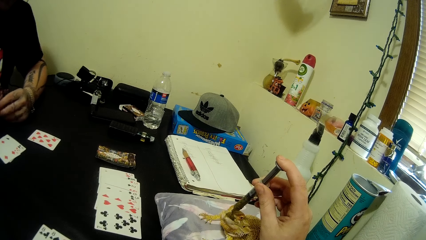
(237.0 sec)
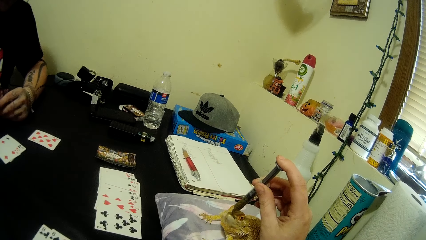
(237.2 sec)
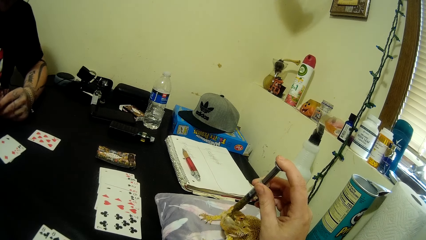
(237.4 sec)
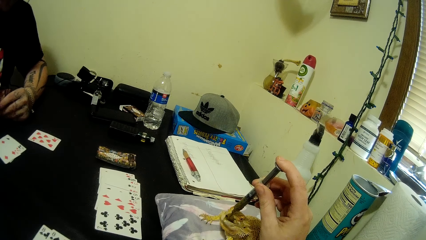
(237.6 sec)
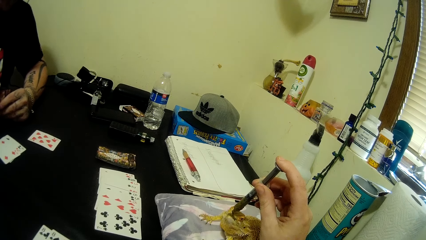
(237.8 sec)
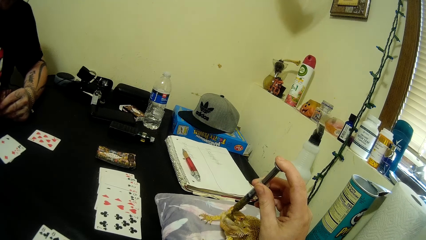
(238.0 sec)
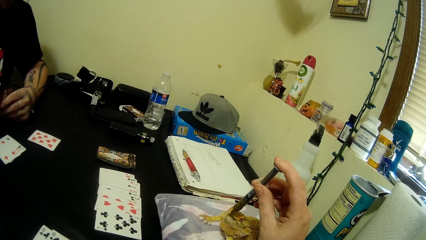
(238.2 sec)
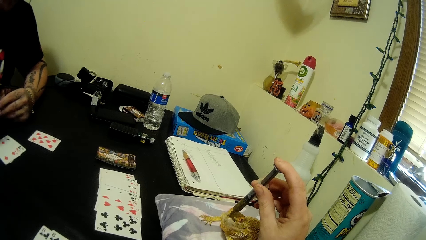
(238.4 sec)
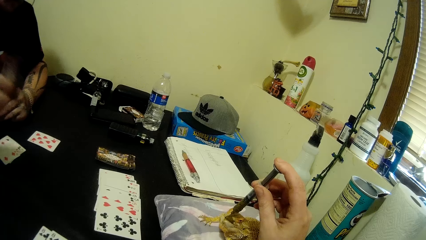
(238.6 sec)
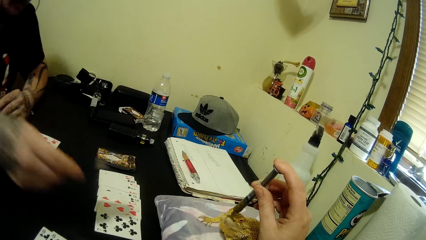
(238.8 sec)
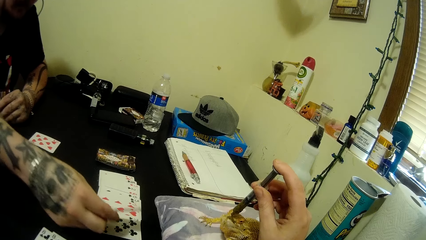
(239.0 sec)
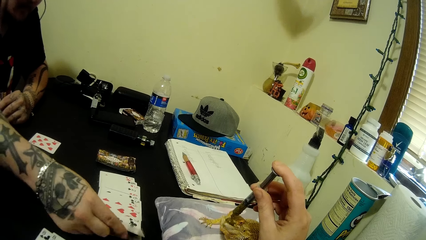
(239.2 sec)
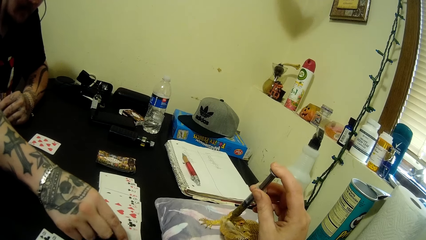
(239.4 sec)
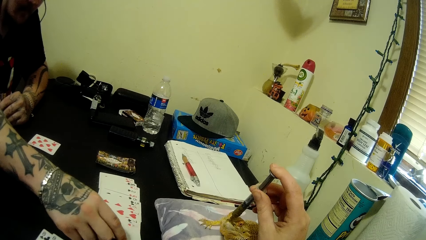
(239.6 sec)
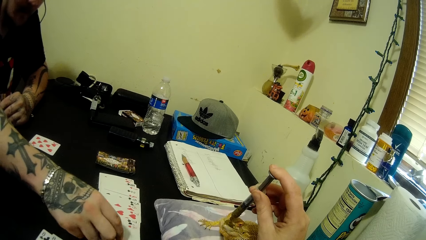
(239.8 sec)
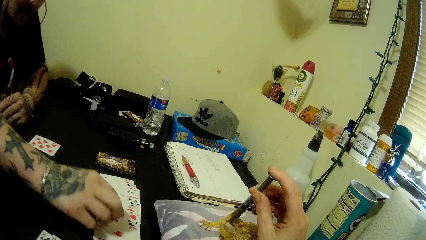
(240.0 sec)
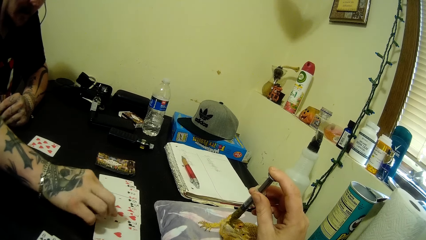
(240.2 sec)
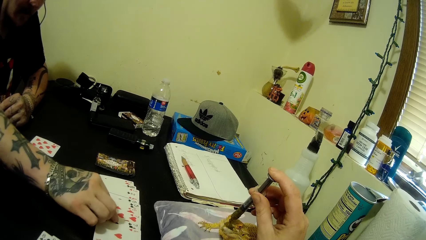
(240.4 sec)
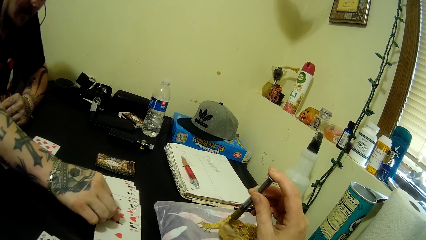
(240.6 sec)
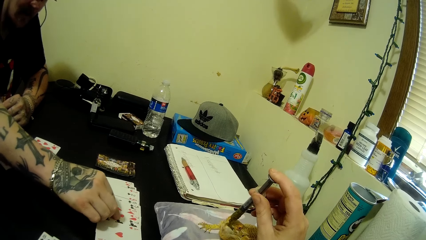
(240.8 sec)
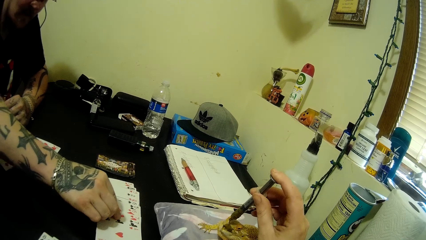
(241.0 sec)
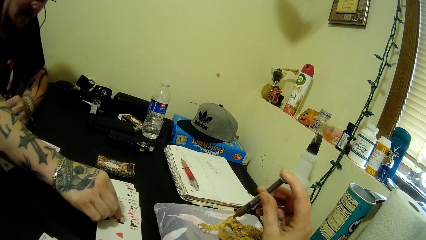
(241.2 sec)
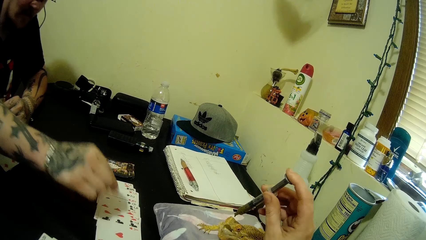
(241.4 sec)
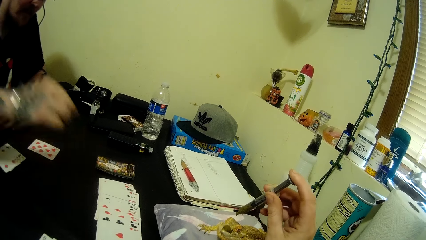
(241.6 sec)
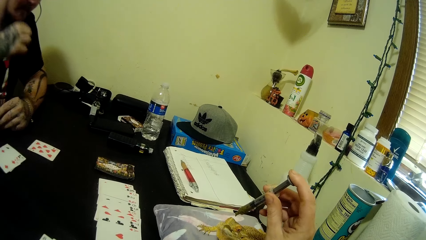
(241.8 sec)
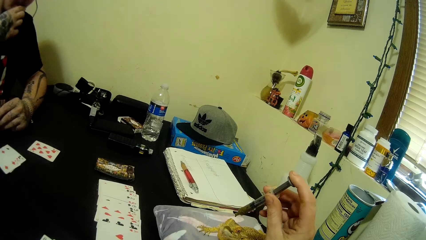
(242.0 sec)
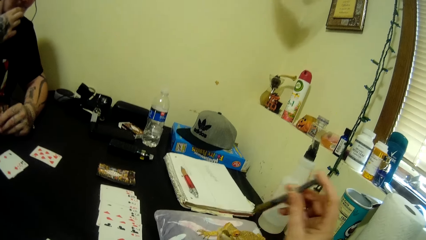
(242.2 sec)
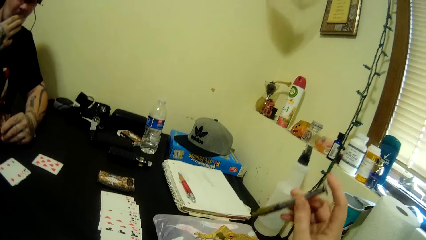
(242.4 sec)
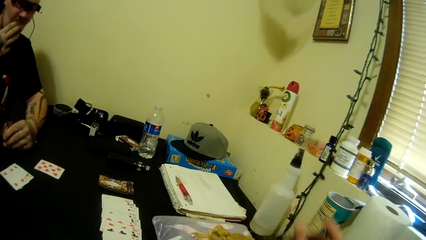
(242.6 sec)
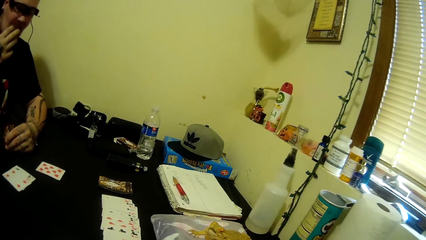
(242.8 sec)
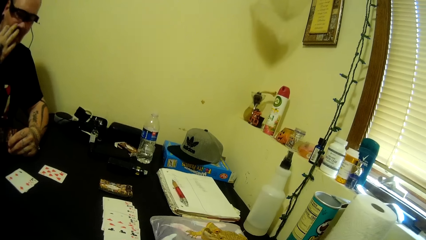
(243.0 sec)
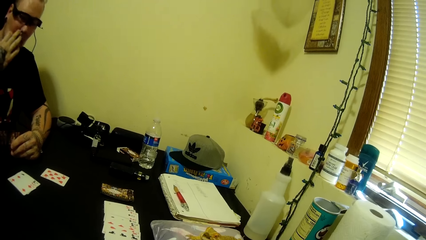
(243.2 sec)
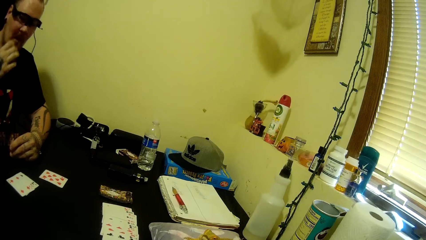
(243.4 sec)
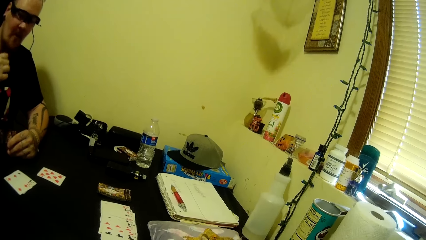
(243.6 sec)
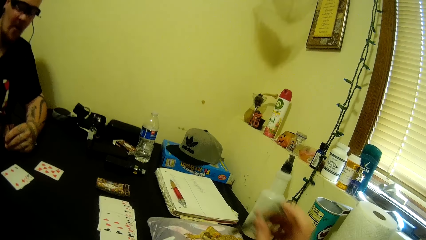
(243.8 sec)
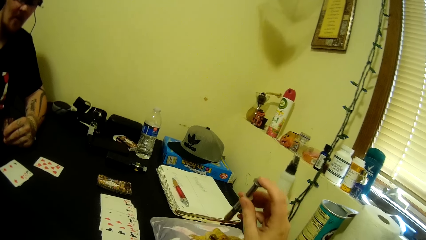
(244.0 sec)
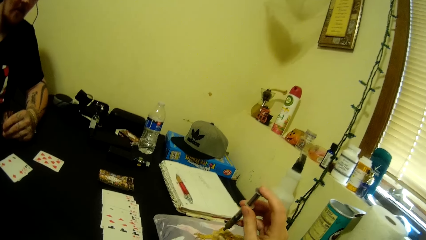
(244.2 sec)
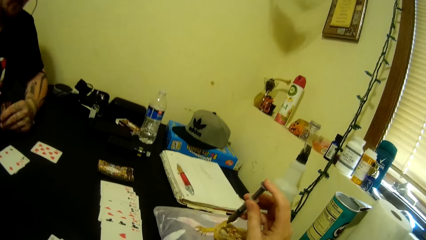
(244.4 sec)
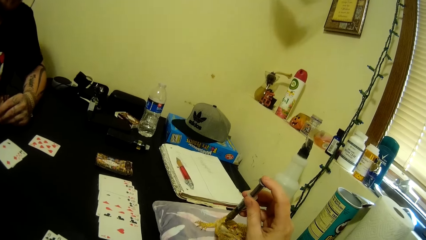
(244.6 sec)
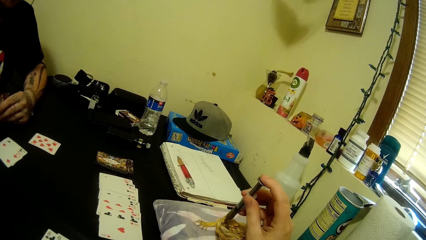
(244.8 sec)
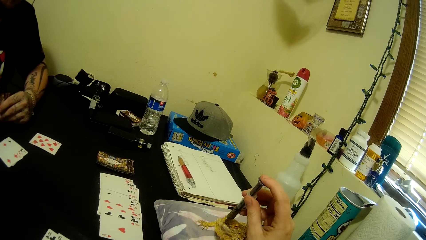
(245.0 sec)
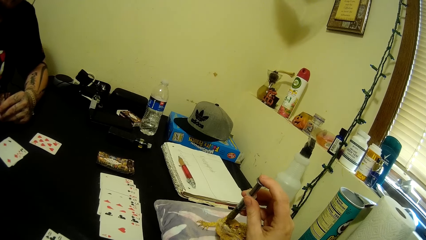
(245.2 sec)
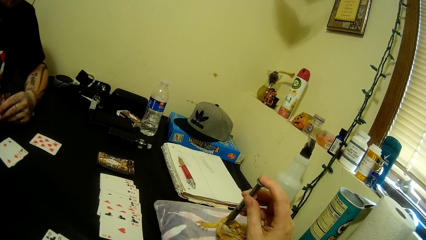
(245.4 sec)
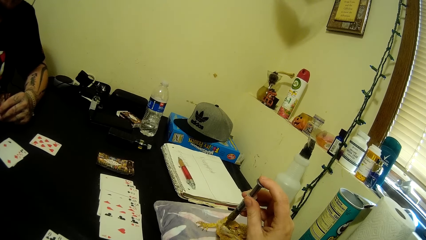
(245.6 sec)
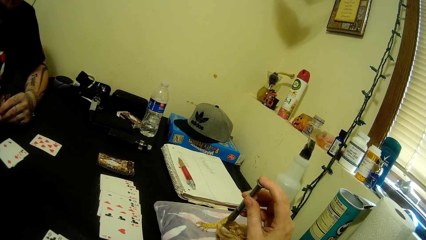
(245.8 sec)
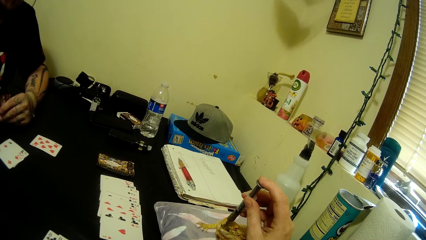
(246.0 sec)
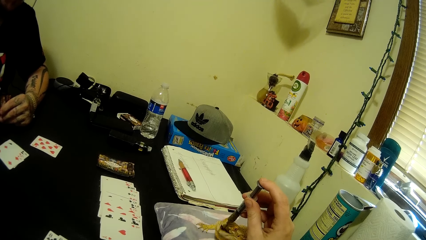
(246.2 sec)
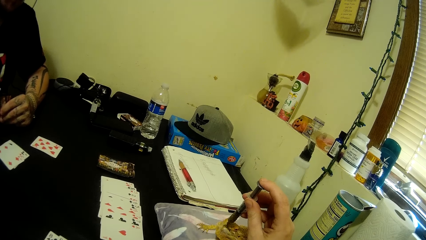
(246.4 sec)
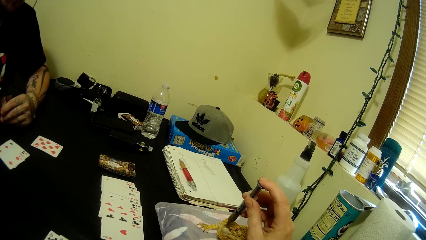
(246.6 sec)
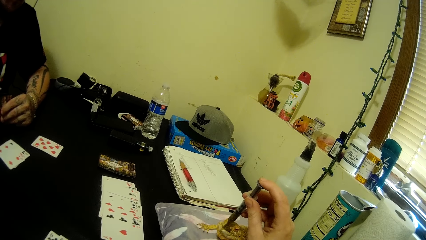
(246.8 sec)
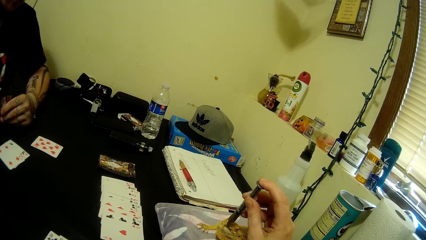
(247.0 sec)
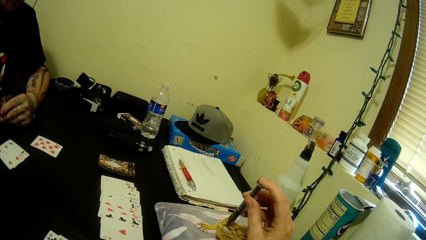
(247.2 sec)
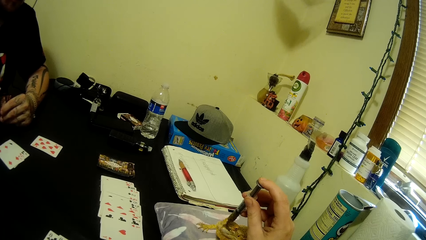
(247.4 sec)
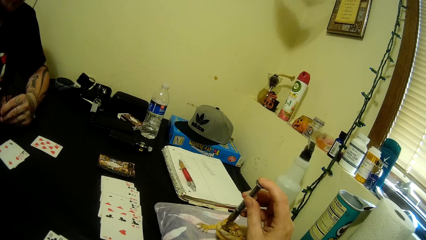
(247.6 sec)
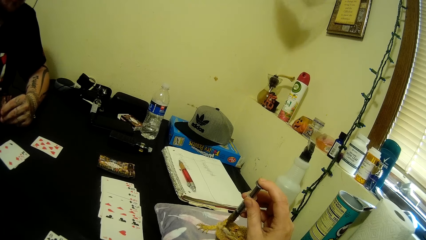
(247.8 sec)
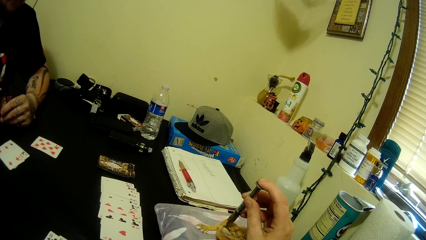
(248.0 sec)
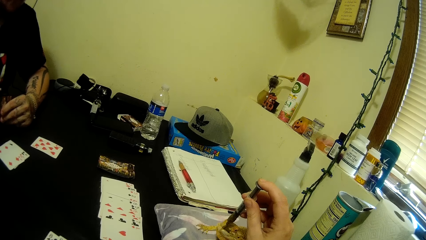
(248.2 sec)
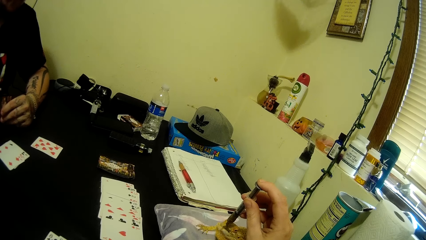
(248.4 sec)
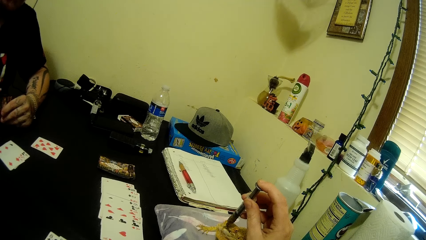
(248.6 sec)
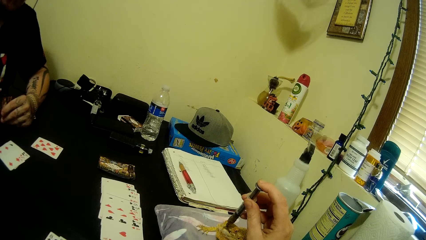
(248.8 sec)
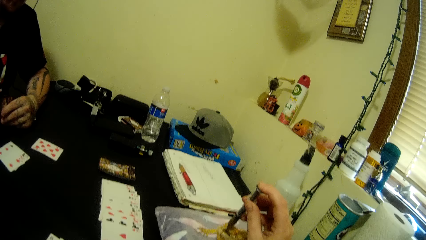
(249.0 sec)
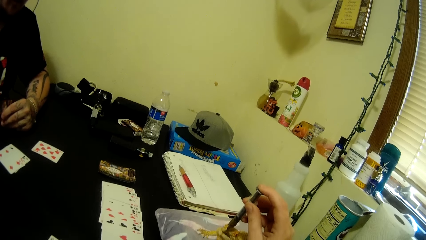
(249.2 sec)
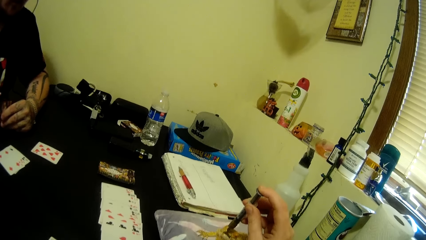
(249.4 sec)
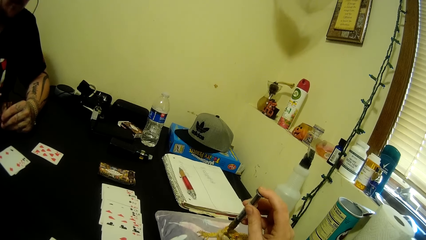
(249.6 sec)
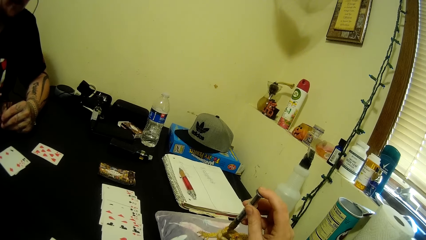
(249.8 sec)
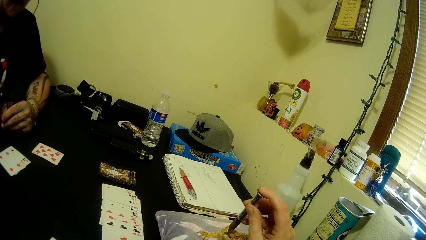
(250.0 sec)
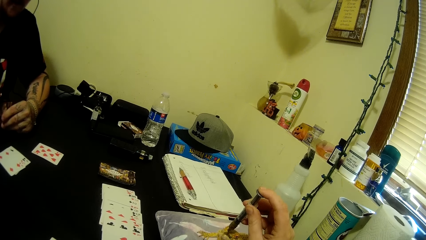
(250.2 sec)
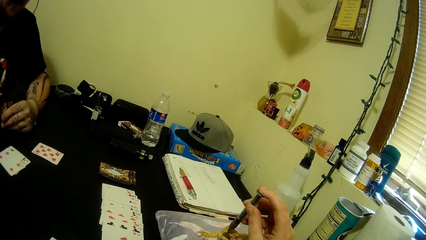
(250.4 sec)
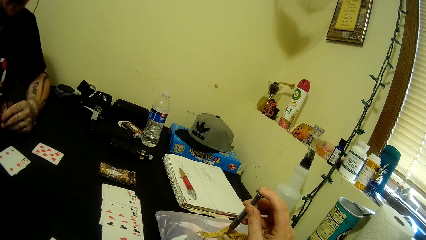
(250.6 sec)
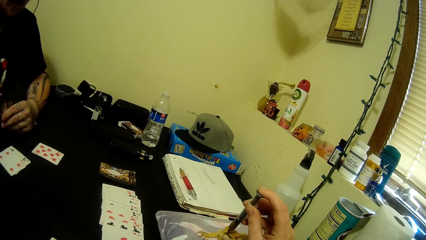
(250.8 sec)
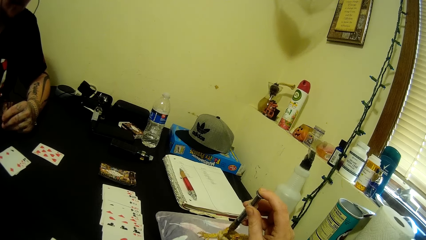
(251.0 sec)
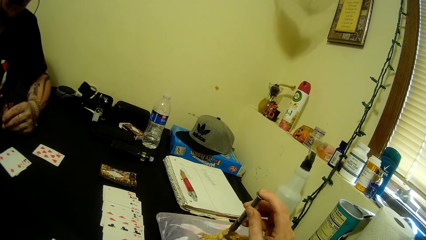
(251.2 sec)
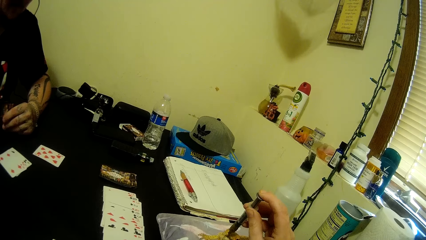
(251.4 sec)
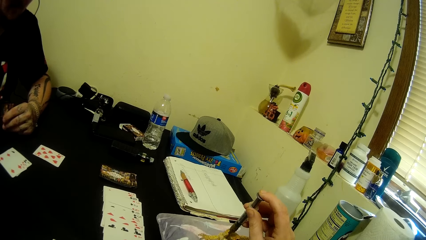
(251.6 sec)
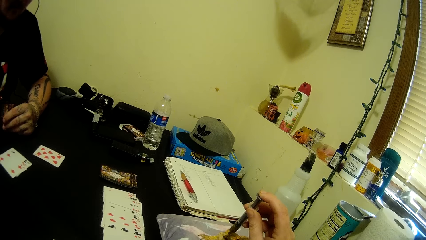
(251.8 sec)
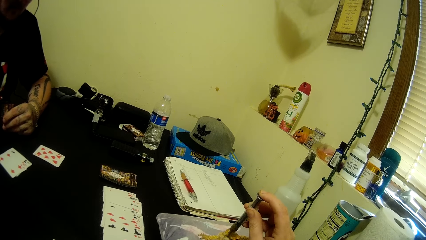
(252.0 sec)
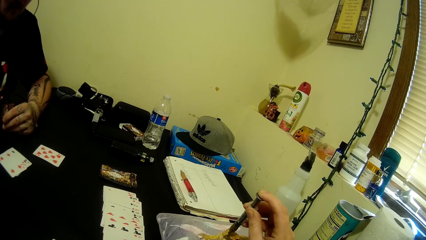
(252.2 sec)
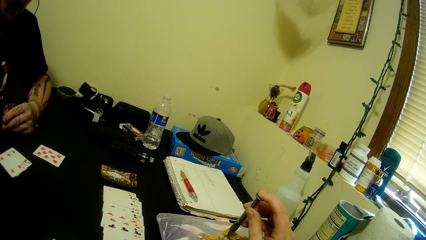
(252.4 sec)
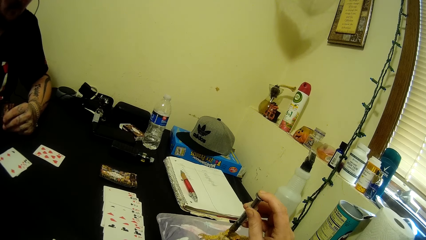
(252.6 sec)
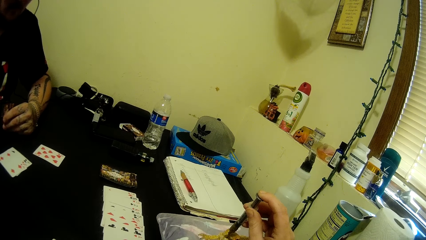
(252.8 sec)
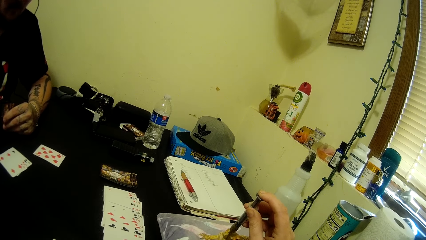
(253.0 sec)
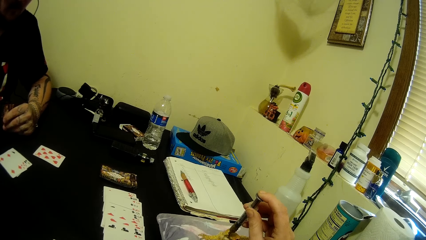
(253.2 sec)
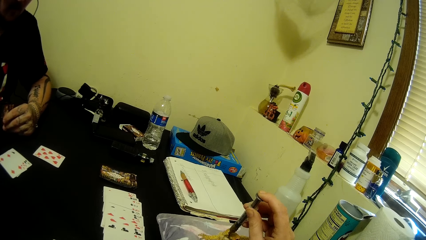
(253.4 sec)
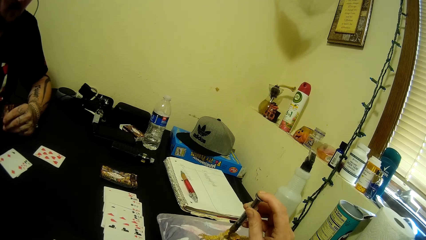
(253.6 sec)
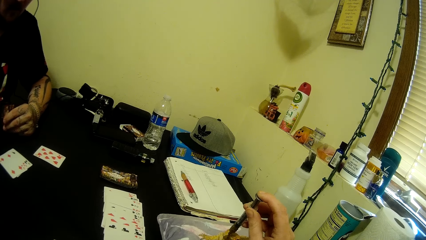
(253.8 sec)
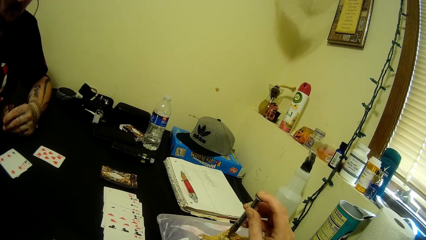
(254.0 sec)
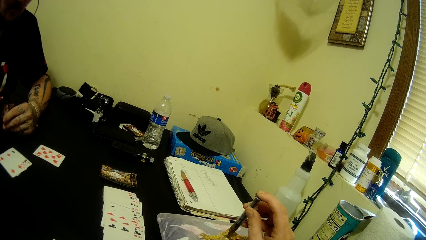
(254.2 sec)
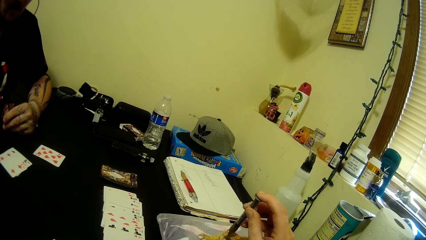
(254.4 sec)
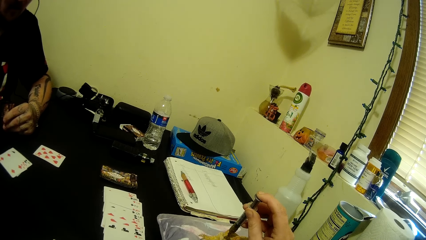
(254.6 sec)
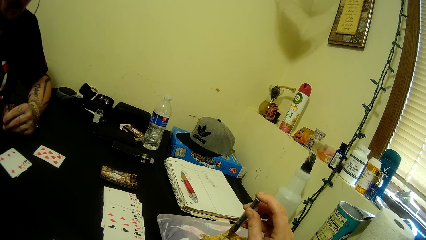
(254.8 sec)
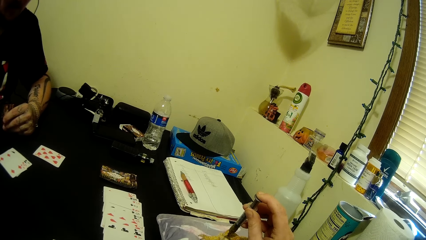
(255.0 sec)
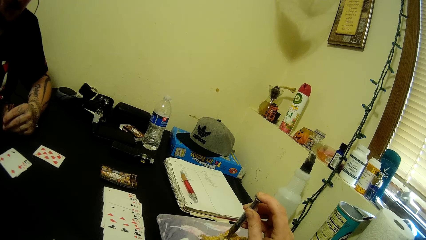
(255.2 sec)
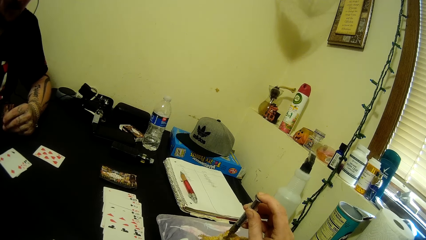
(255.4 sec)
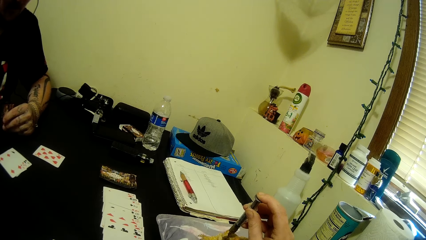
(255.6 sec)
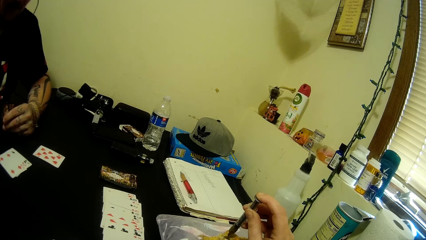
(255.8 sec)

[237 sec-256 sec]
The man puts a card on the cards on the table with his right hand. The camera wearer puts a poker card on the table. The man touches his mouth with his right hand. The camera wearer presses feed from the syringe in her right hand into the mouth of the Pacman frog. The man feeds the frog using the syringe tube.
